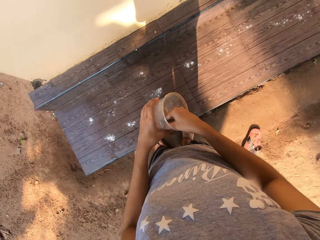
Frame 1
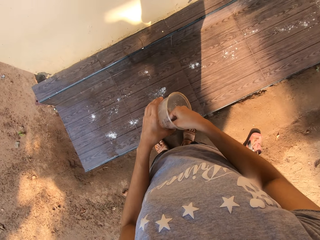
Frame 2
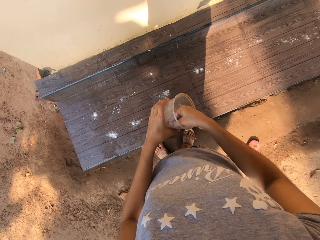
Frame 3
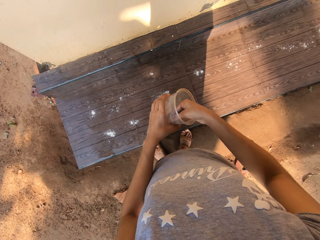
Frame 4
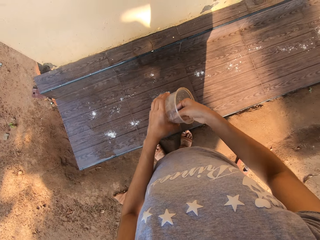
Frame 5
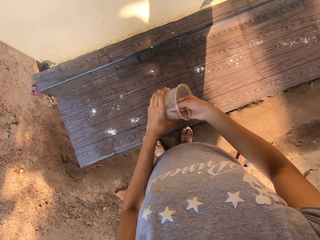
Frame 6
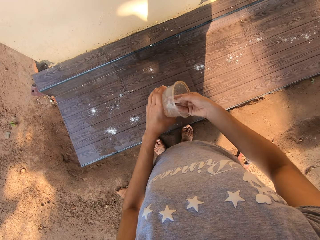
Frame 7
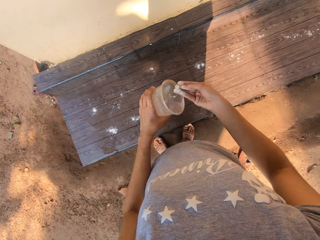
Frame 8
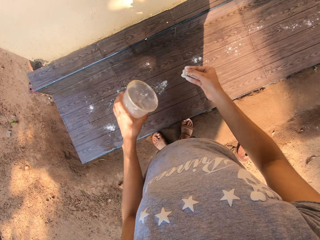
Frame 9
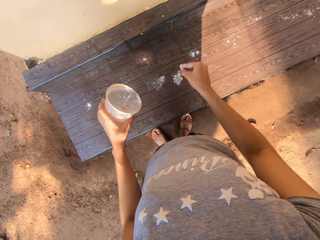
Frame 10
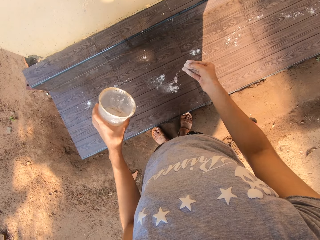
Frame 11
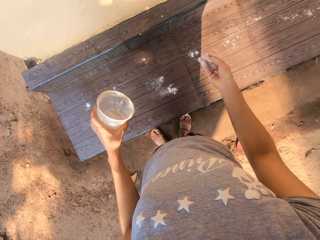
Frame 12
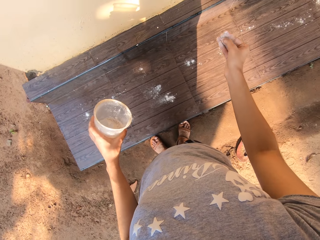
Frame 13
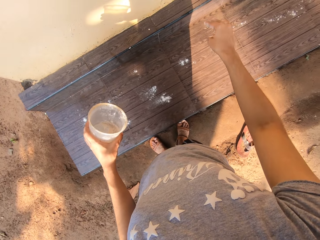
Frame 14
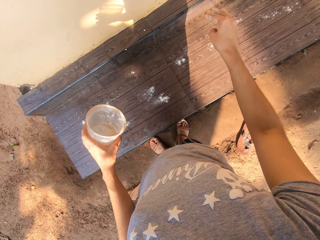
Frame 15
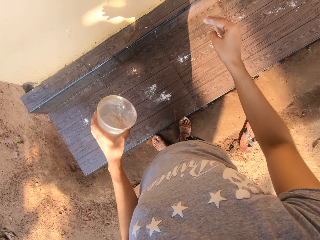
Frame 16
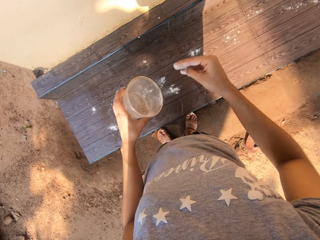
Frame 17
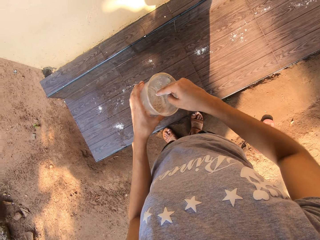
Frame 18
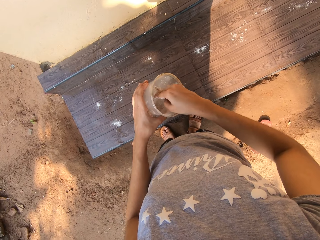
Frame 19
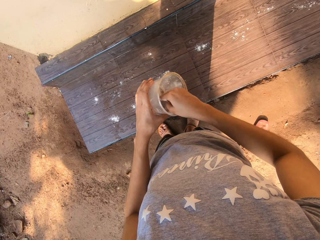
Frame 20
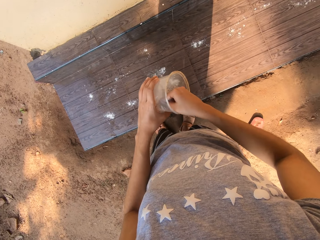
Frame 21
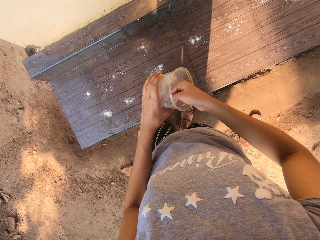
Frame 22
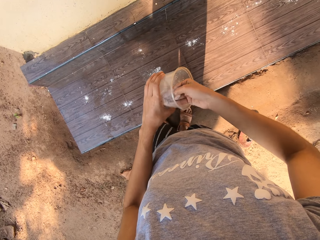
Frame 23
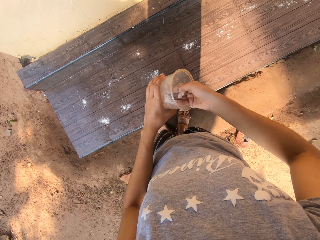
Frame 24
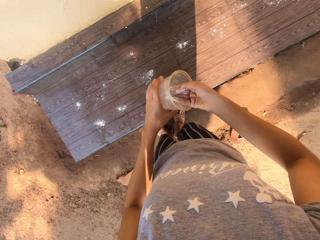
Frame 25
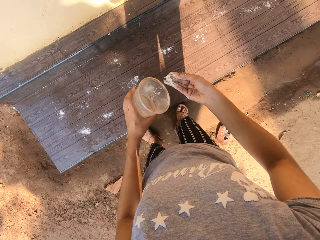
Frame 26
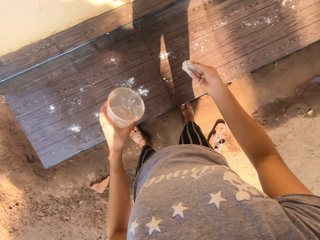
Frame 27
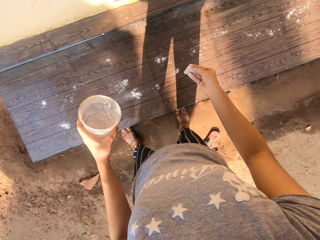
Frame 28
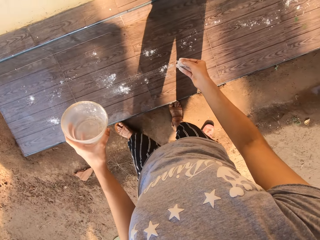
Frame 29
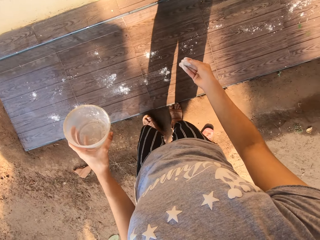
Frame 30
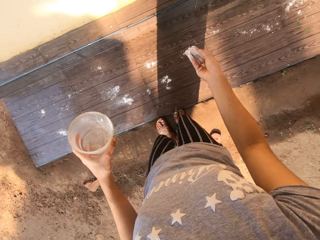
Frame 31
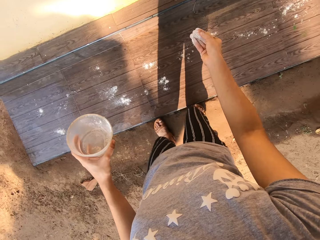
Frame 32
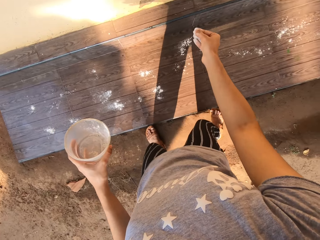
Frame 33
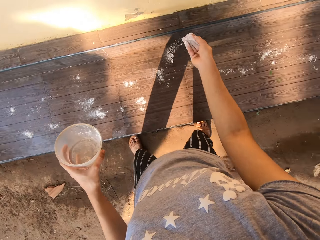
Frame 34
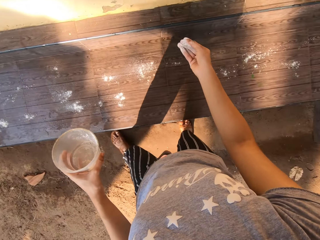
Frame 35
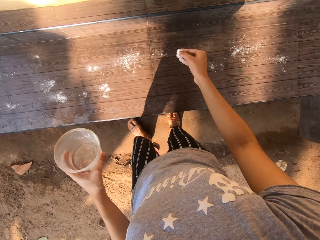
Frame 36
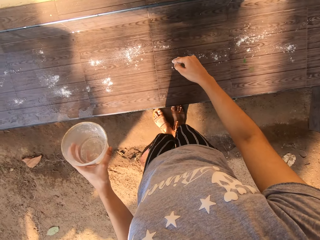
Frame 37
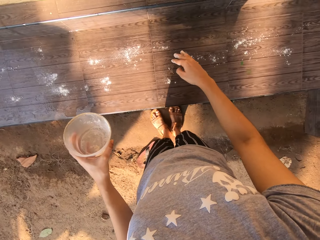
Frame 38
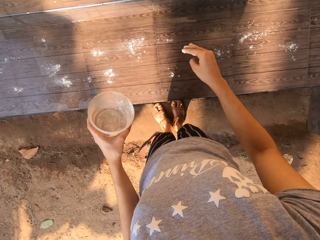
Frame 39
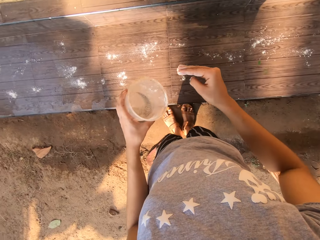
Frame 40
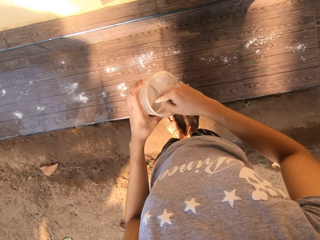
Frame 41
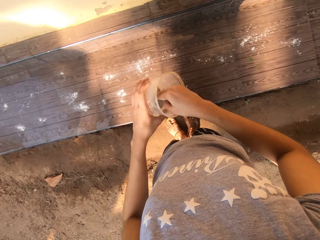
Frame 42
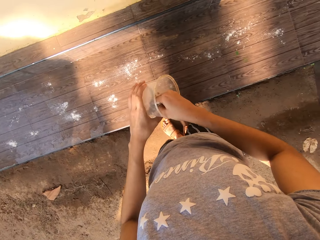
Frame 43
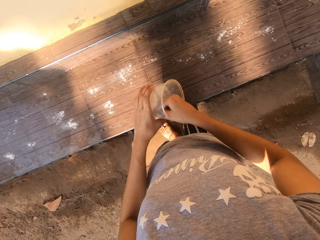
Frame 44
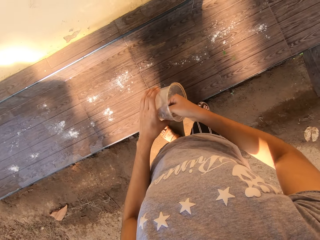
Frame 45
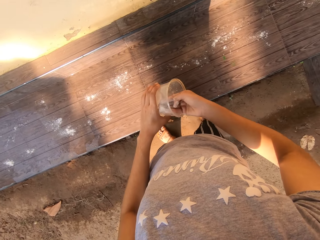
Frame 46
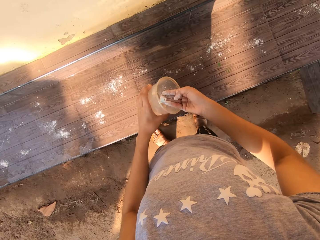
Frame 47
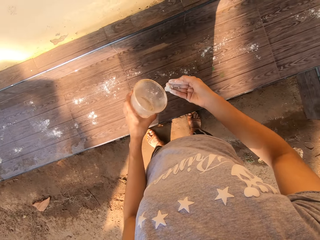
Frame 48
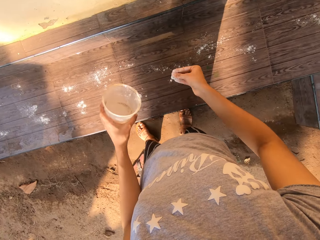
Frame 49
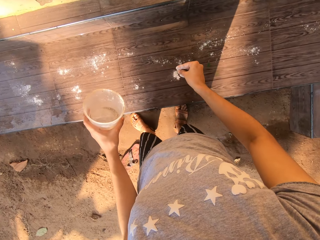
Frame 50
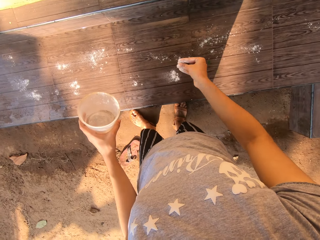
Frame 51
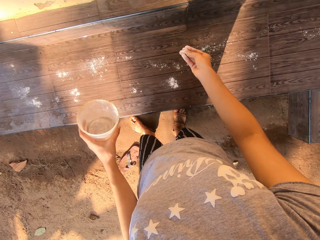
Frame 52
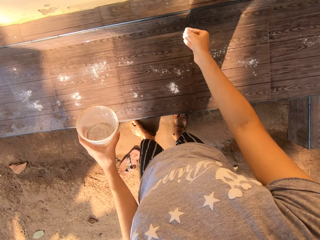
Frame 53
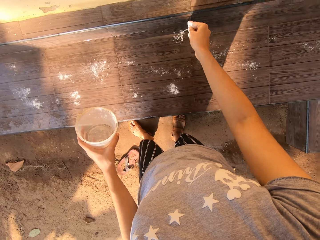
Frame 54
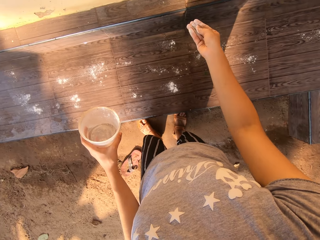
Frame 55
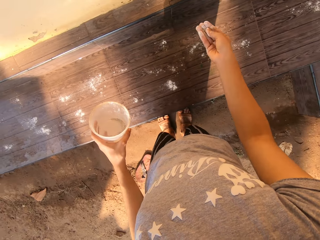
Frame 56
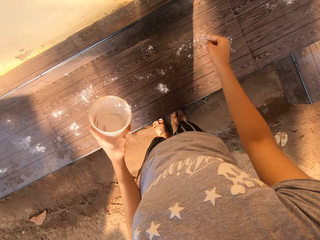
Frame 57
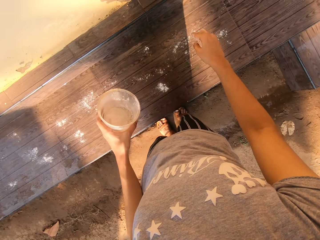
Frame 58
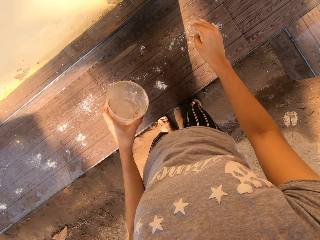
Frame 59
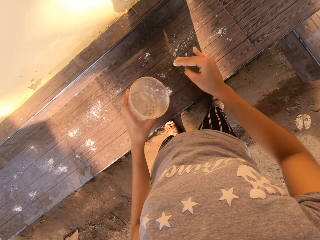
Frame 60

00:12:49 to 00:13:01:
The camera wearer carries the powder detergent from the cup with her right hand. She sprinkles the powder detergent on the veranda with her right hand. She carries the powder from the cup with her right hand. She sprinkles the powder detergent on the veranda with her right hand. She carries the powder from the cup with her right hand. She sprinkles the powder detergent on the veranda with her right hand.

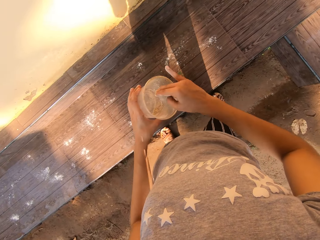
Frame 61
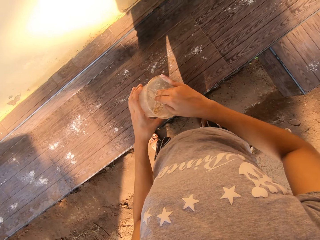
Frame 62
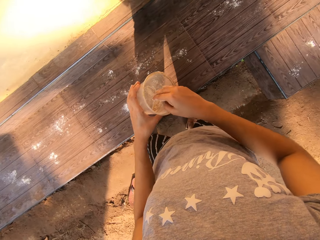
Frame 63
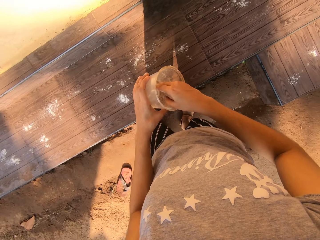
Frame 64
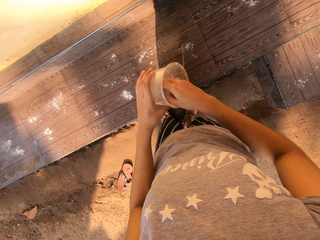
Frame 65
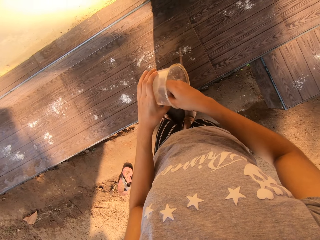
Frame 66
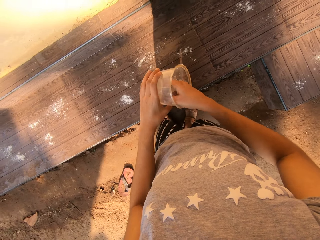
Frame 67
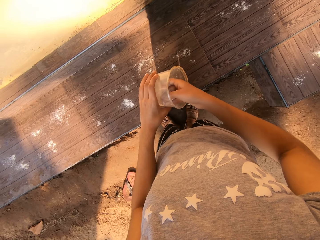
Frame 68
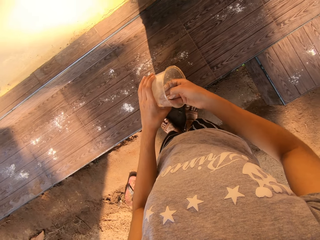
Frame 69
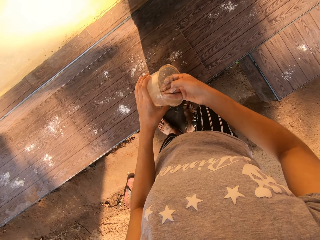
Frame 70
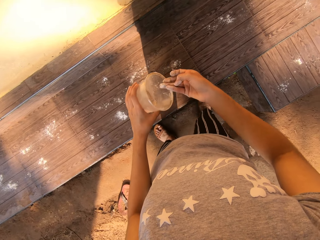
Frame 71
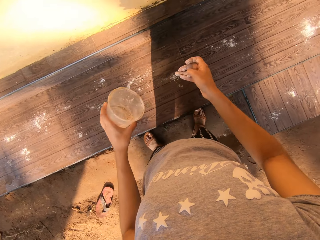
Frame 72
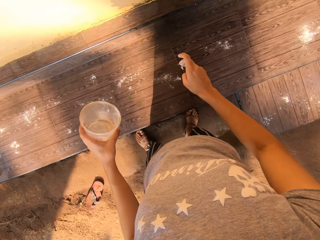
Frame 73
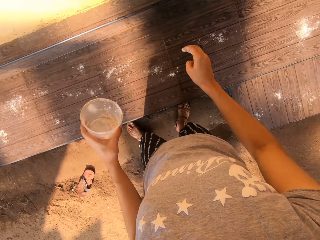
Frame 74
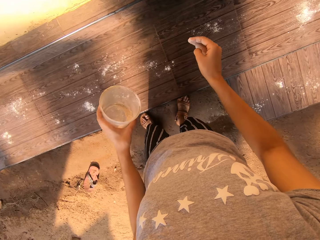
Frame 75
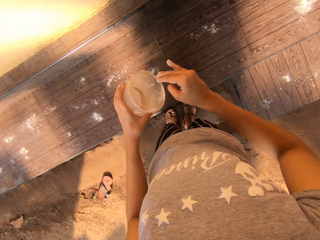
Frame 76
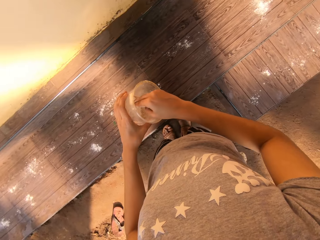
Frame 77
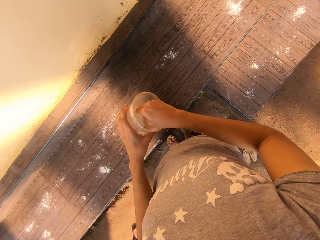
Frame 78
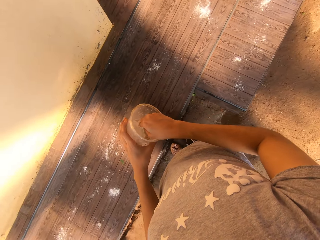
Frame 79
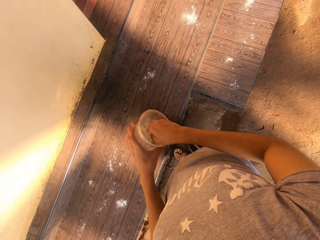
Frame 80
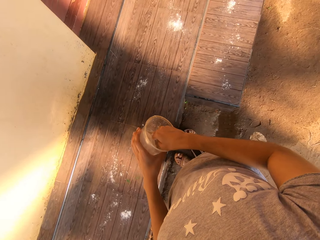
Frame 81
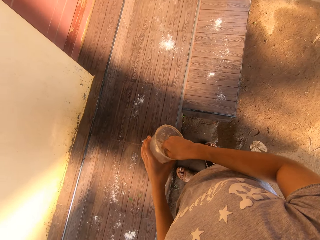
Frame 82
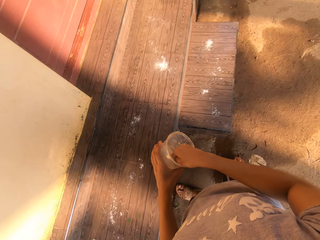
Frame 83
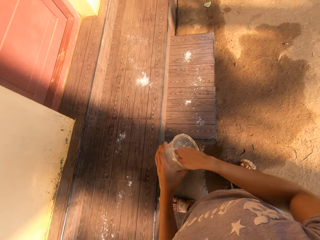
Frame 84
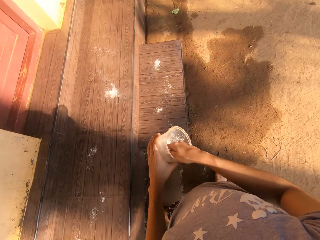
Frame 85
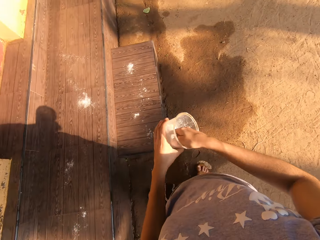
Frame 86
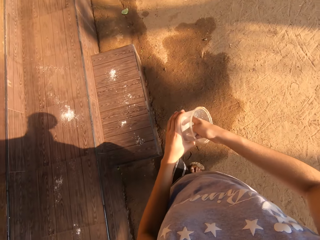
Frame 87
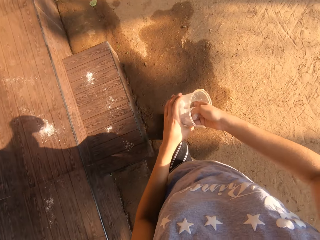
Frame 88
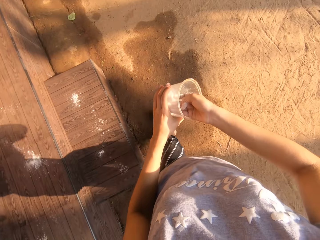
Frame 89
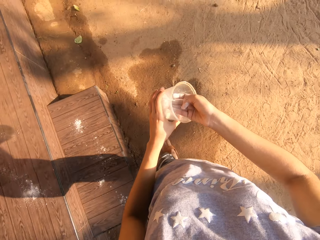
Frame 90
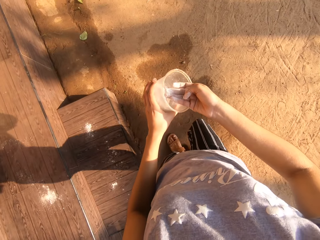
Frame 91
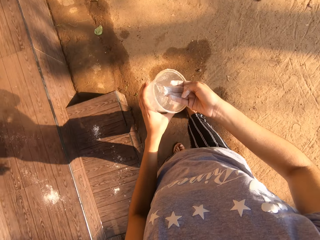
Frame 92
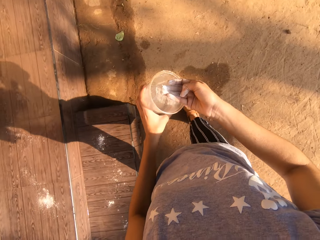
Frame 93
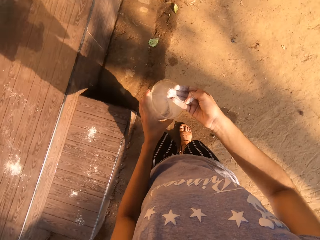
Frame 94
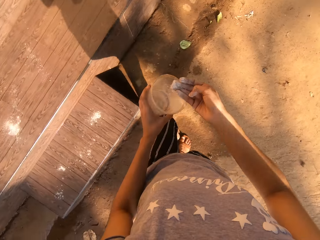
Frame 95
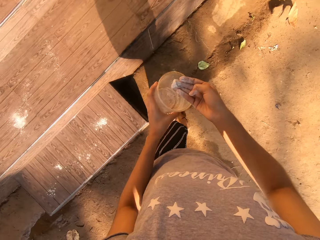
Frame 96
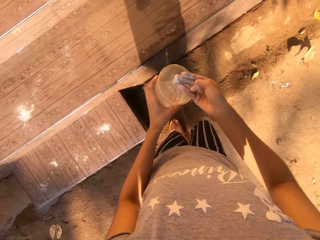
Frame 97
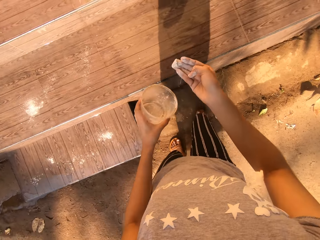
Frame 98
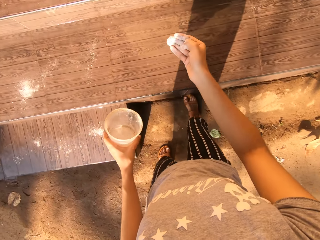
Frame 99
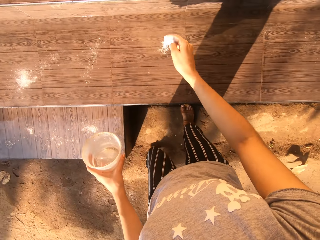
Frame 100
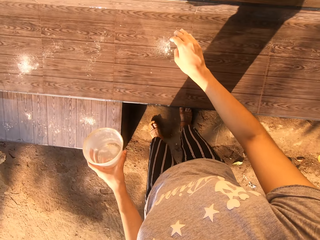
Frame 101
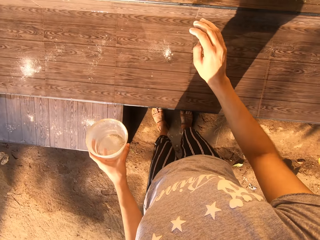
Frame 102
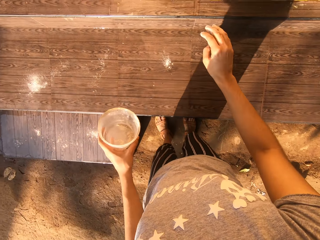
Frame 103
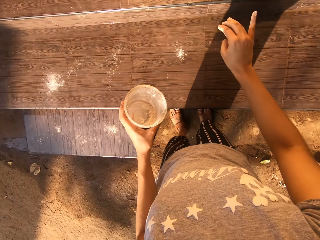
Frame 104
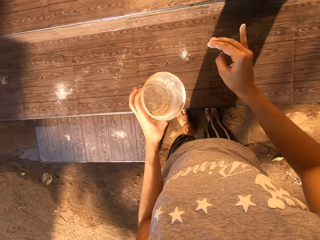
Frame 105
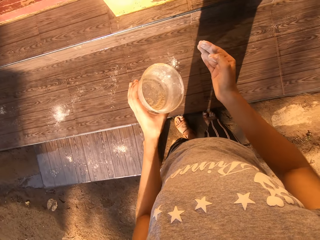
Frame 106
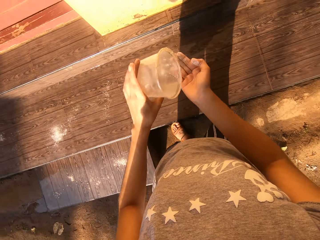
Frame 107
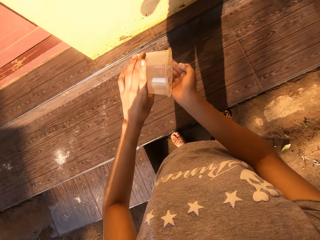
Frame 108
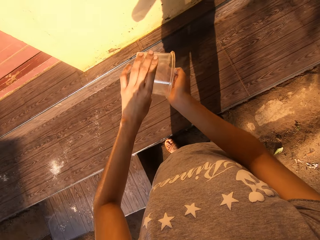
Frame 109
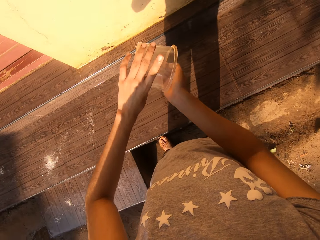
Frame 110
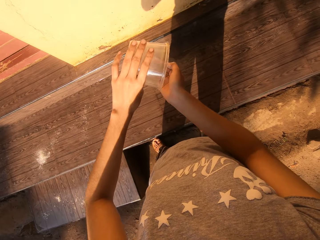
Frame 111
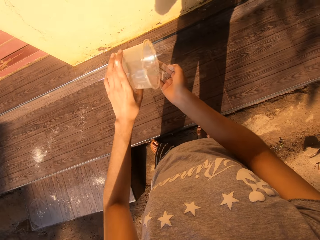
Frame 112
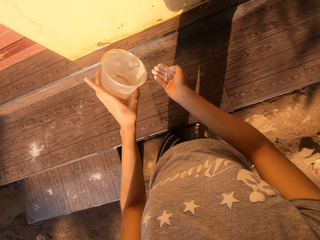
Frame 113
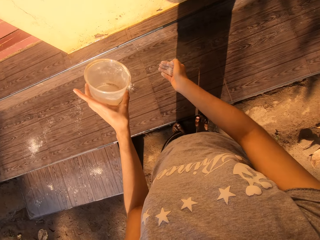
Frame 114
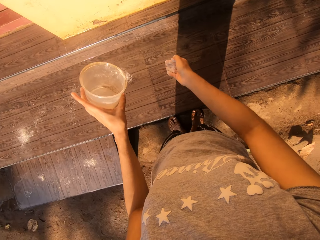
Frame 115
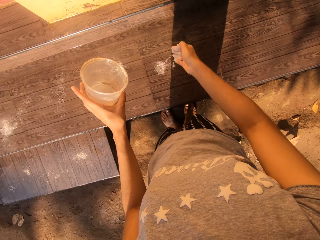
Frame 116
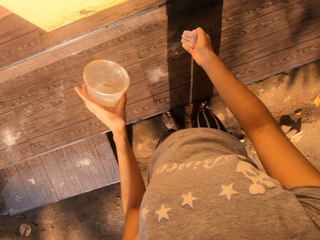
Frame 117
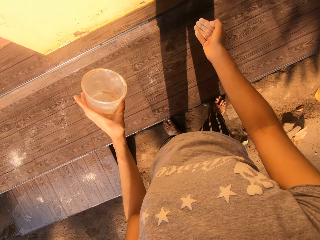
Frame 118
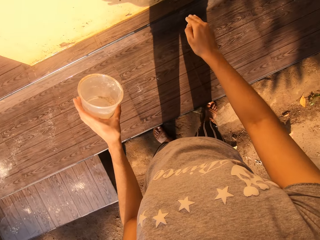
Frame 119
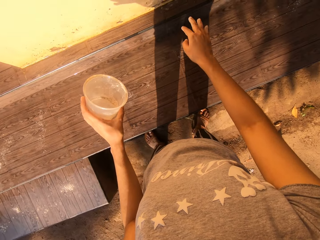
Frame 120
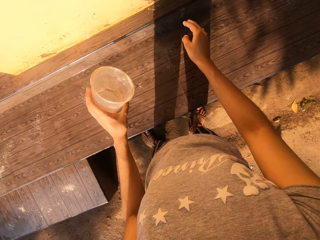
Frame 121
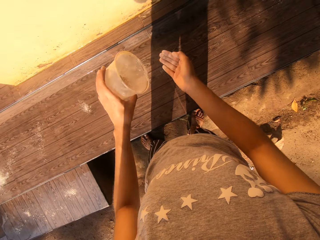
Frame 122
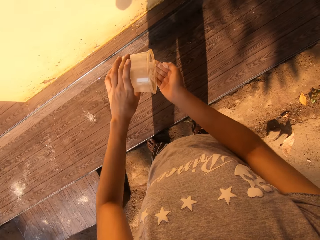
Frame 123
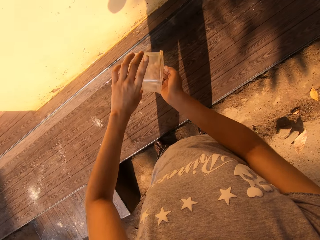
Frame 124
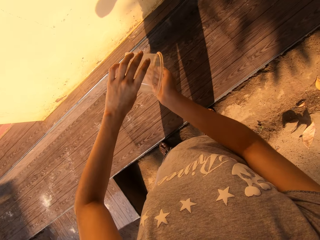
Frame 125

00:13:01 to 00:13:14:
The camera wearer carries the powder detergent from the cup with her right hand. She sprinkles the powder detergent on the veranda with her right hand. She carries the powder from the cup with her right hand. She sprinkles the powder detergent on the veranda with her right hand. She pours the powder from the cup into her right hand. She picks up the powder detergent. She sprinkles the powder detergent on the veranda with her right hand.
